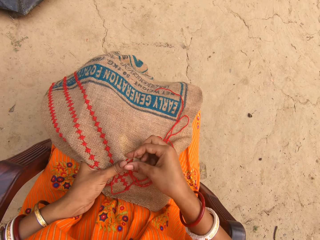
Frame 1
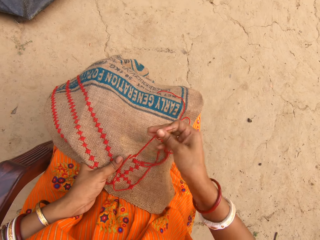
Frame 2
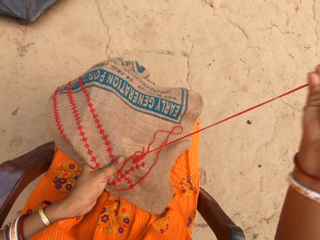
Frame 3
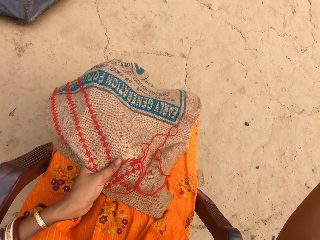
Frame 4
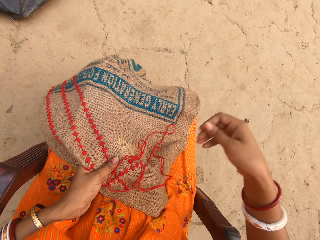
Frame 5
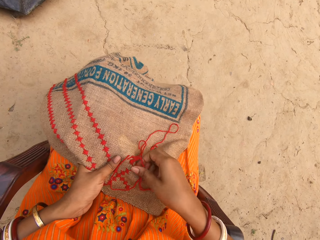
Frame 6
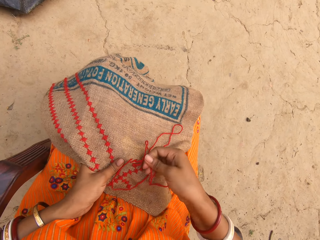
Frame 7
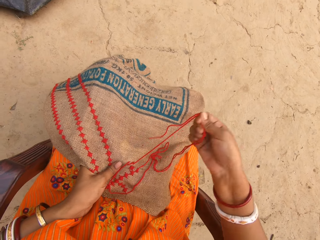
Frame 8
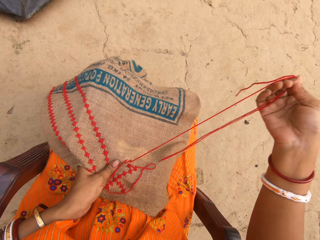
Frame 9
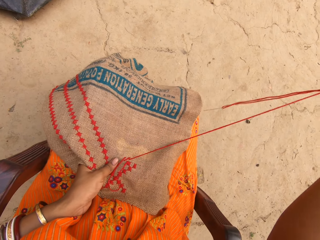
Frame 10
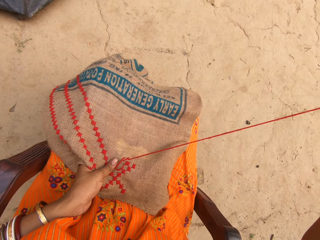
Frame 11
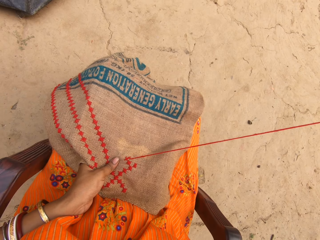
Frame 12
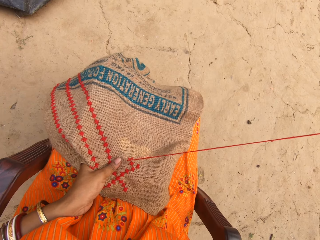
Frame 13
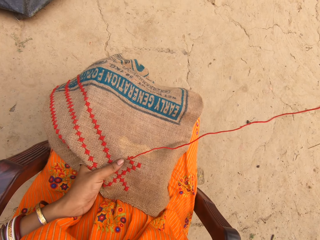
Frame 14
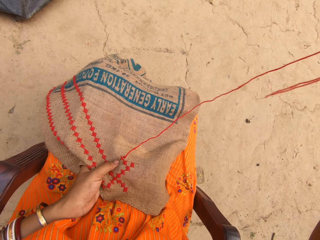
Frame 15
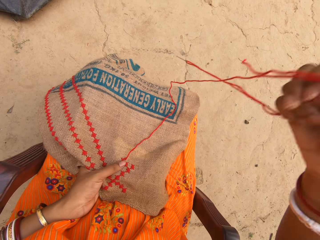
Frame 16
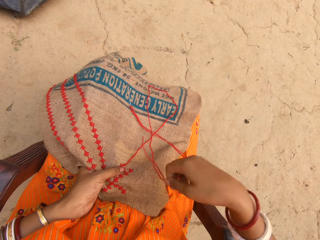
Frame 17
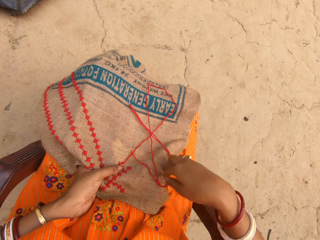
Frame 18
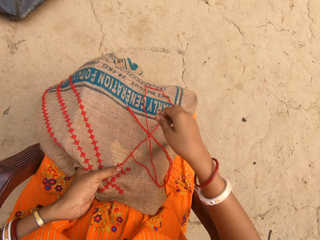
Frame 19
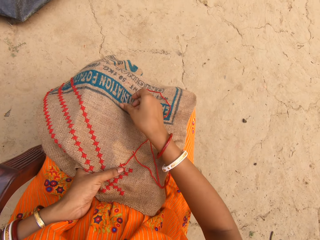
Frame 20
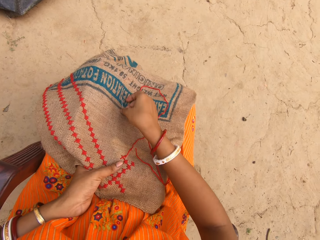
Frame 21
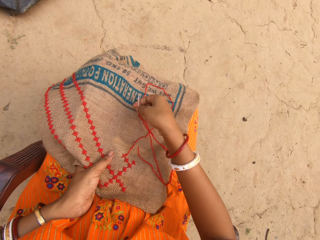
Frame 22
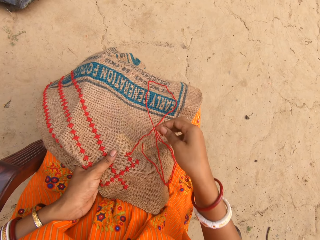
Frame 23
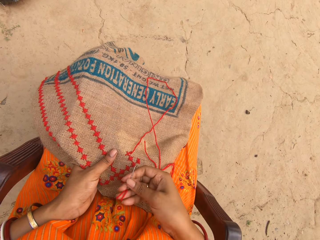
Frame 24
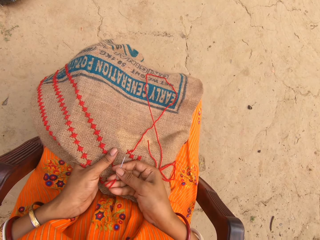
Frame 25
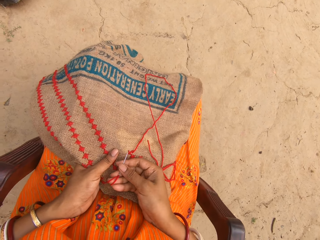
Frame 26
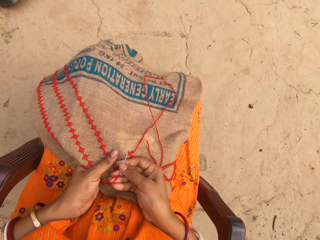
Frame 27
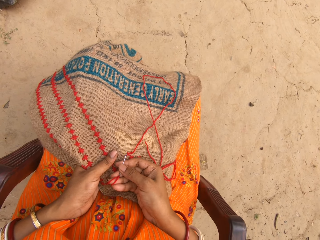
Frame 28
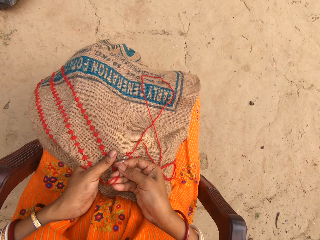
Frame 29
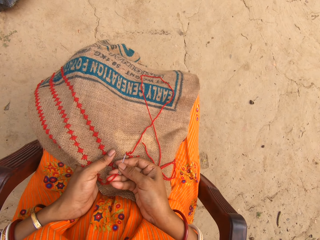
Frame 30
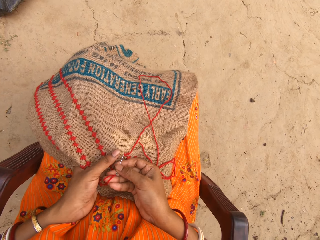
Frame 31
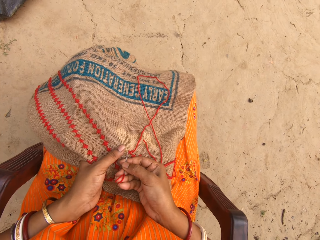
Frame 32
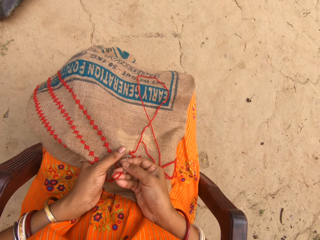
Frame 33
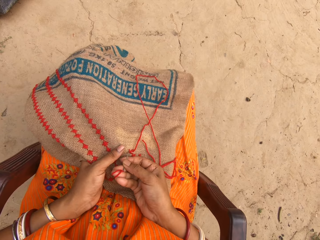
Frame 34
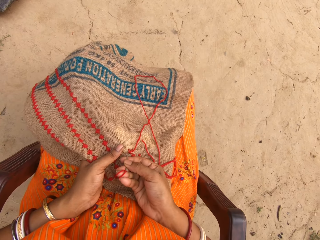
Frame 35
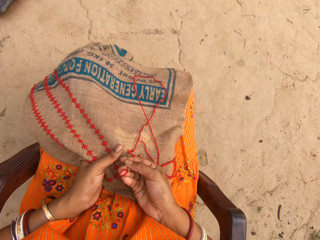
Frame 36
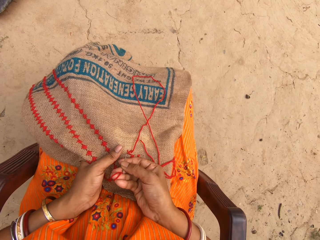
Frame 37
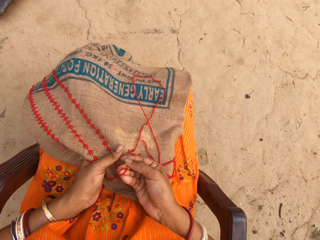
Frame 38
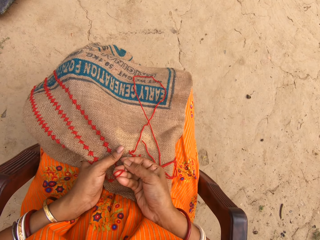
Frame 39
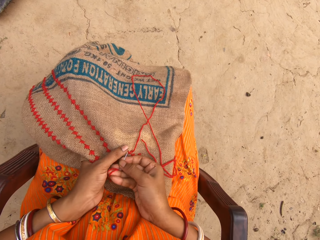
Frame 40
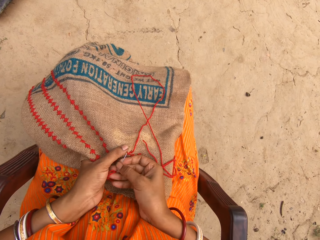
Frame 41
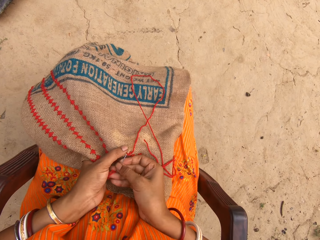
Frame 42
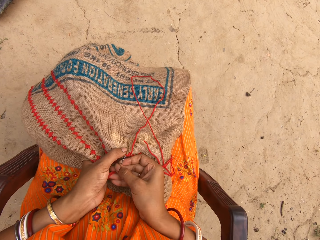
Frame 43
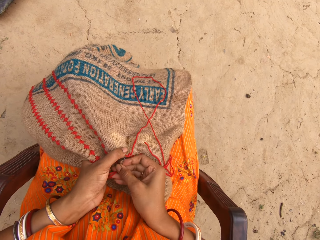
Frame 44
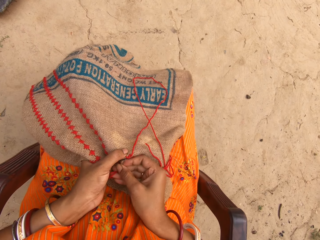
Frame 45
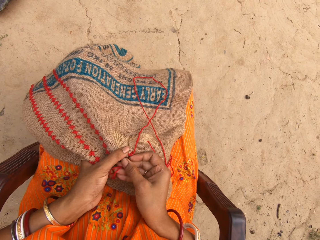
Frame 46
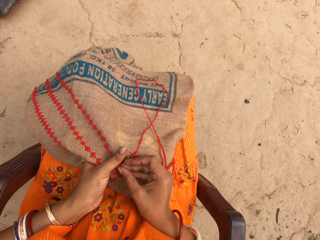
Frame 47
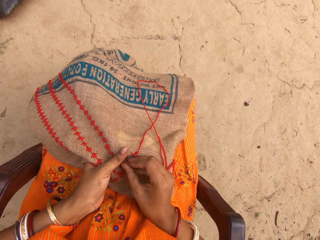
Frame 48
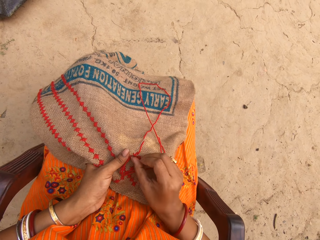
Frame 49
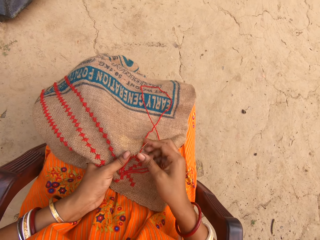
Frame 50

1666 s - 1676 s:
The camera wearer pulls the thread from the cloth with her right hand. She picks up the needle with her right hand. She sews the cloth in her left hand with the needle and thread in her right hand.

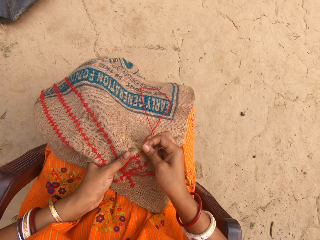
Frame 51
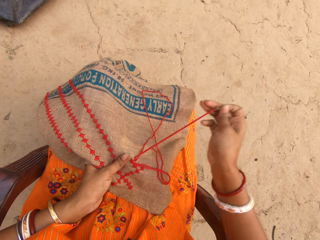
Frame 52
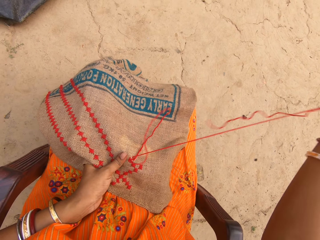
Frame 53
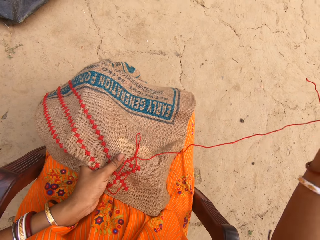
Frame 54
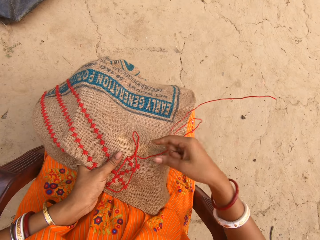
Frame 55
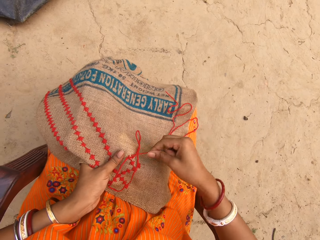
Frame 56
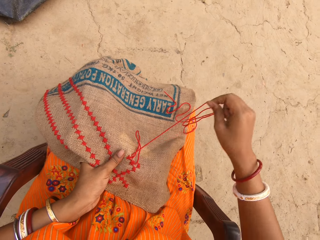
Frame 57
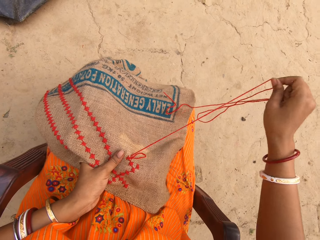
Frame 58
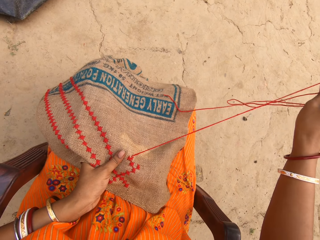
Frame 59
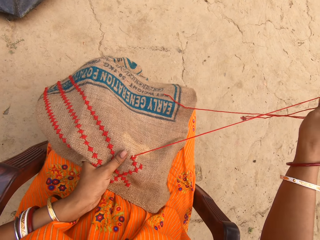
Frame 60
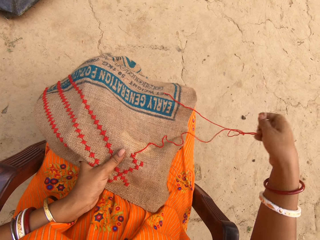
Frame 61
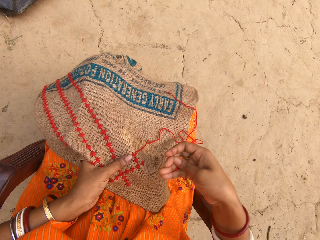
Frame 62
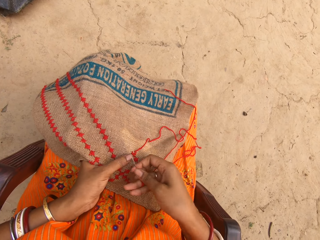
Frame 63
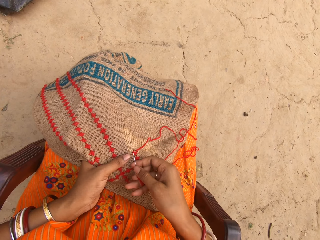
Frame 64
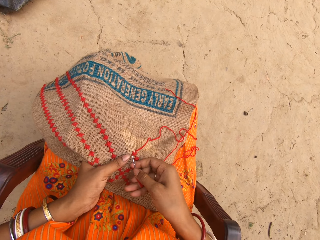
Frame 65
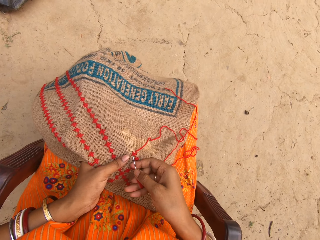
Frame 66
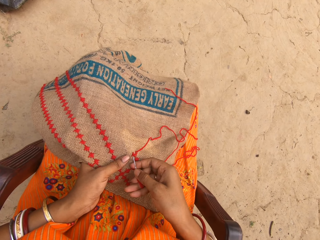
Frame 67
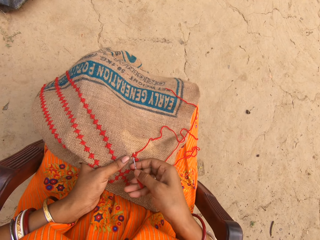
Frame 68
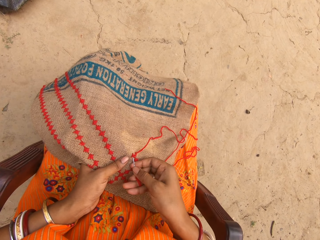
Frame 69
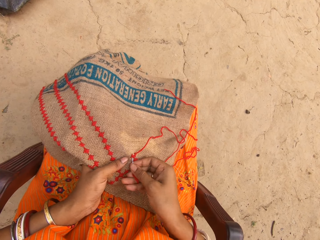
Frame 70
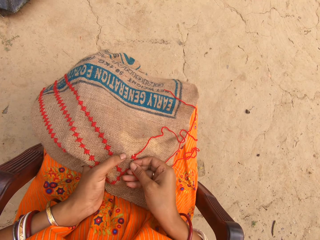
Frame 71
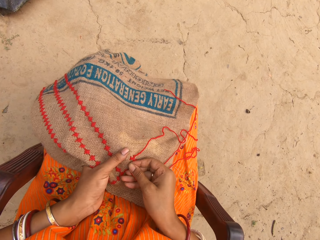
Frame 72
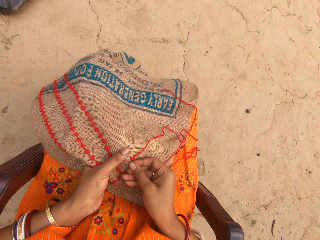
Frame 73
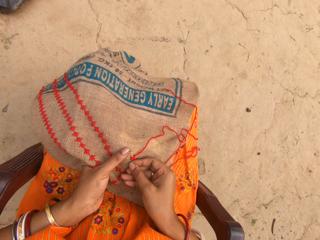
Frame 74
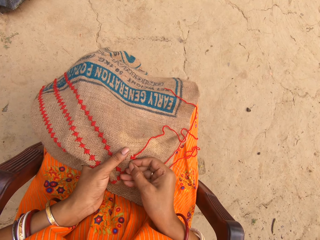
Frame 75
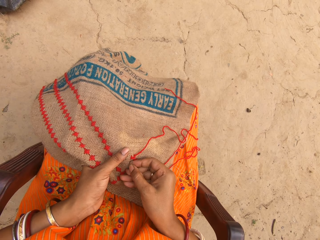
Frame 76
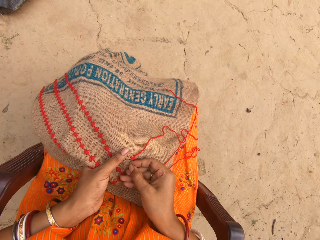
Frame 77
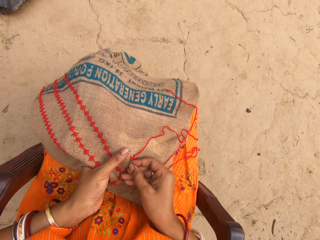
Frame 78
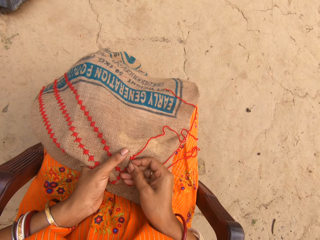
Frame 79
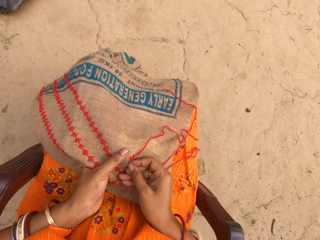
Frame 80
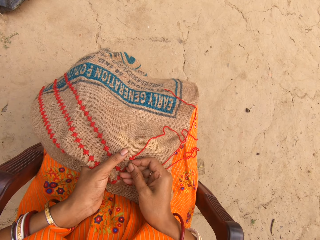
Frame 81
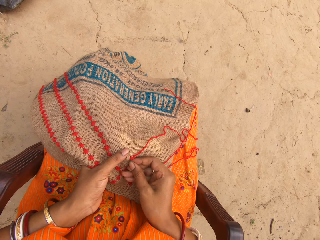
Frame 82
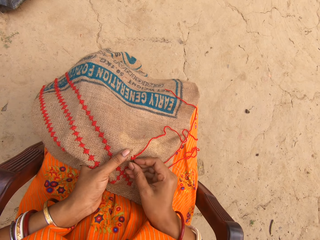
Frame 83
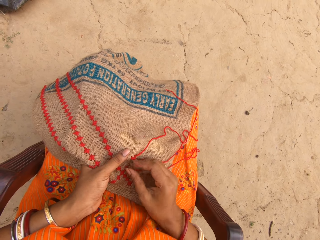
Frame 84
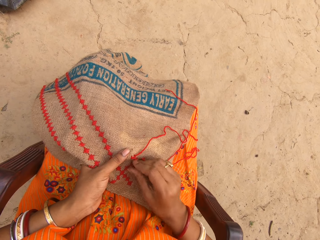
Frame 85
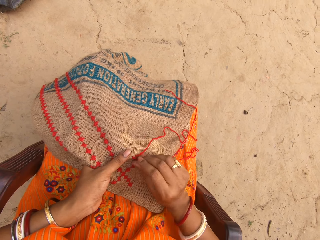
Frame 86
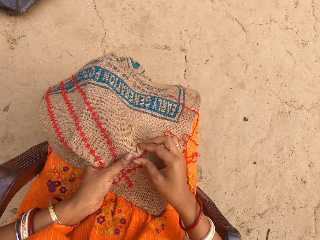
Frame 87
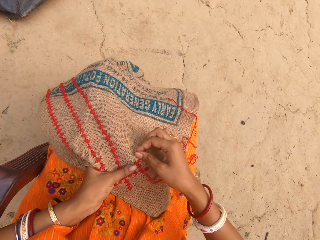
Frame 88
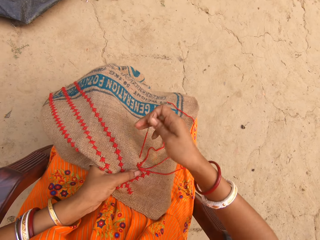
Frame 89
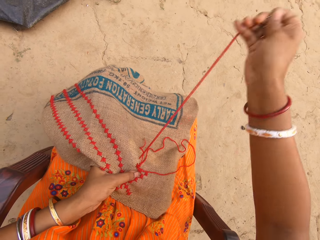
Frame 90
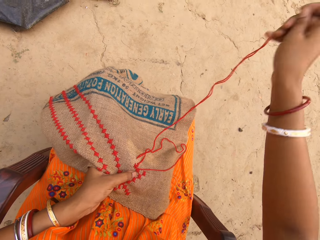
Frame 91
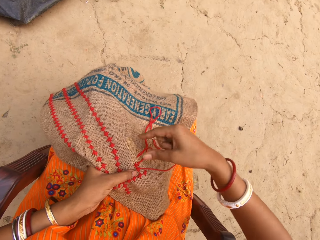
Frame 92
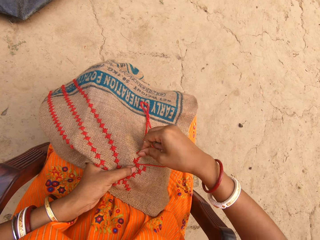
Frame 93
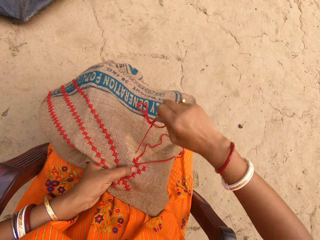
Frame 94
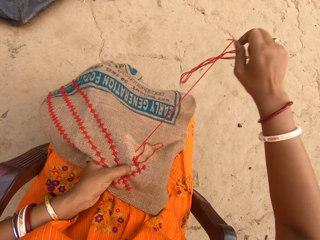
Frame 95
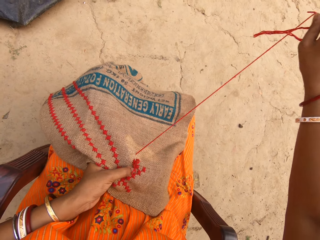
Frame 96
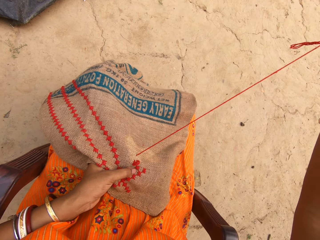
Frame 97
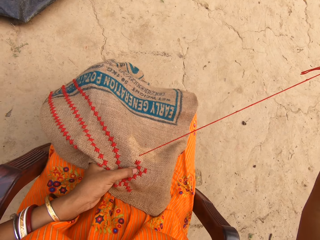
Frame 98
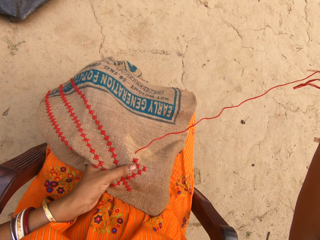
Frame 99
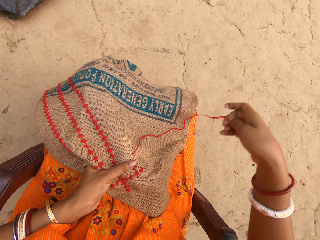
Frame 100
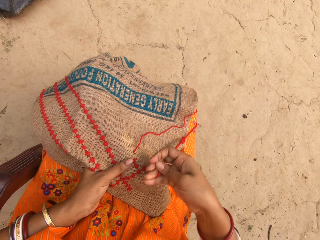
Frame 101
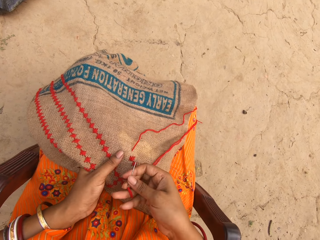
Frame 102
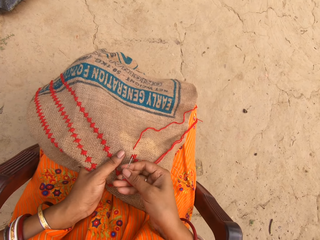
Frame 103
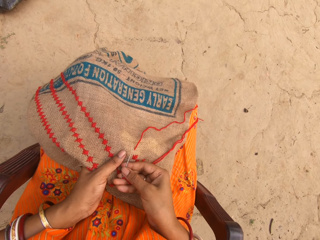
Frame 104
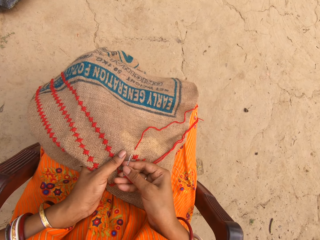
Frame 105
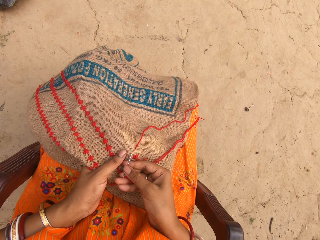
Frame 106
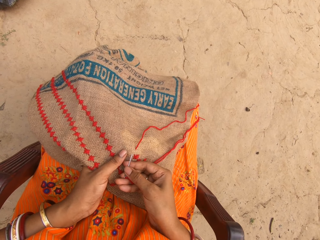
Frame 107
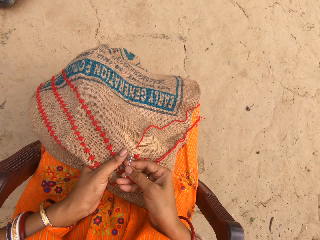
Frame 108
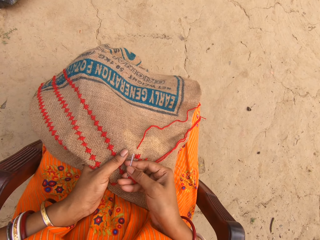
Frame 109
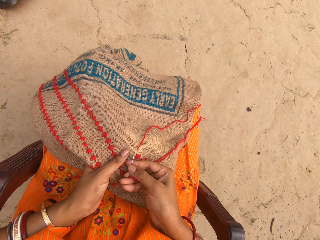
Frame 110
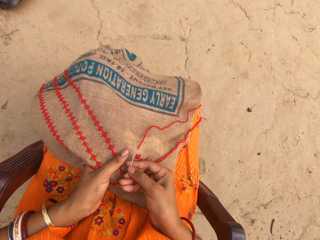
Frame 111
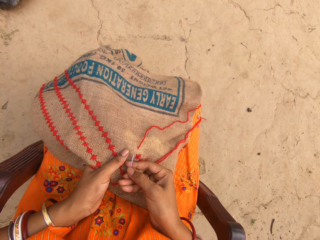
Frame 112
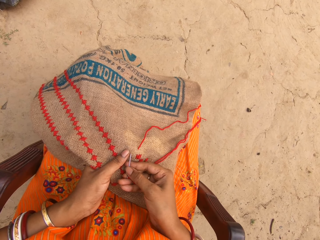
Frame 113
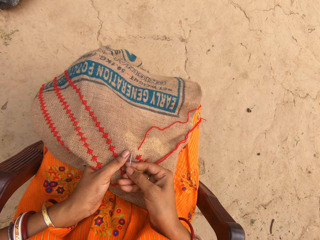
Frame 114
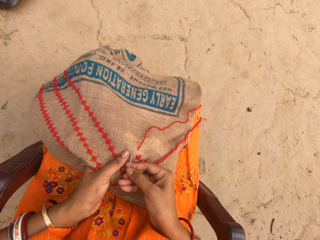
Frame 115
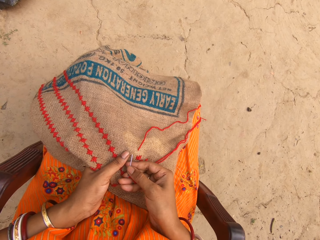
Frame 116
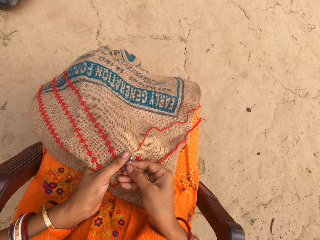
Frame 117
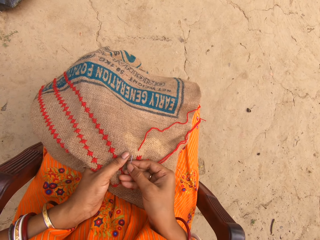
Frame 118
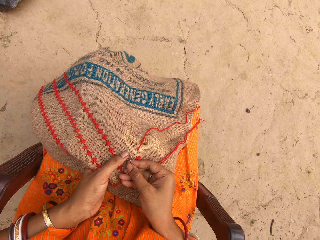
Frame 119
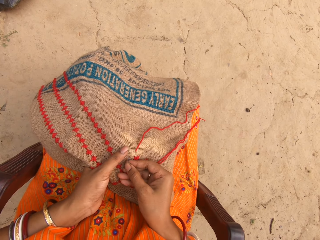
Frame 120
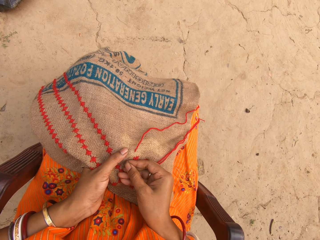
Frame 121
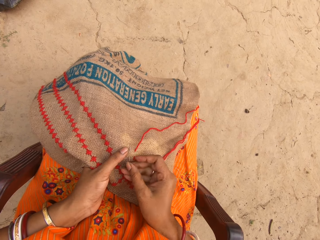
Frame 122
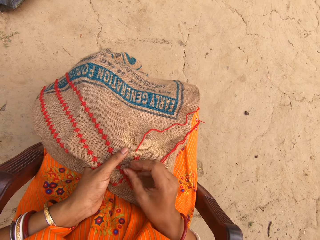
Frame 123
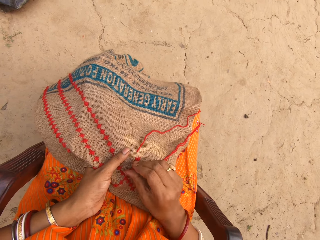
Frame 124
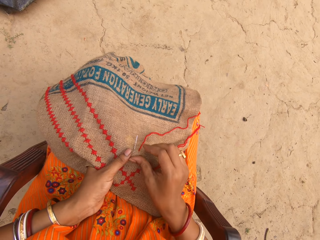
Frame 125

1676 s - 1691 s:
The camera wearer pulls the thread from the cloth with her right hand. She sews the cloth in her left hand with the needle and thread in her right hand. She pulls the thread from the cloth with her right hand. She sews the cloth in her left hand with the needle and thread in her right hand.
